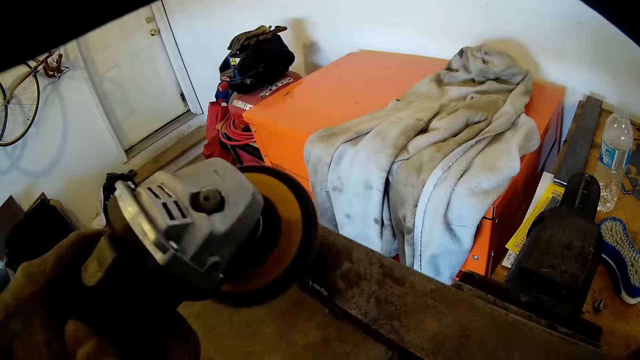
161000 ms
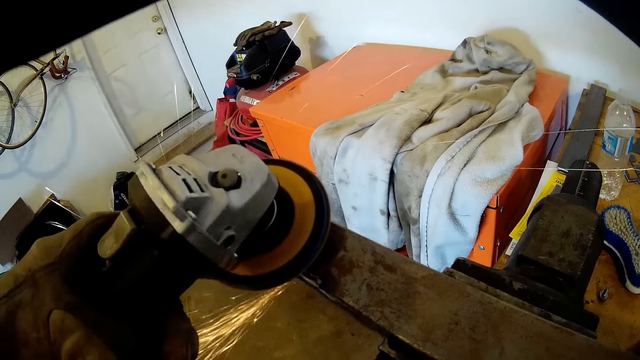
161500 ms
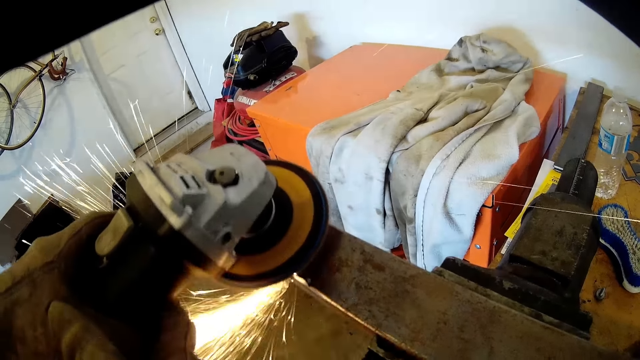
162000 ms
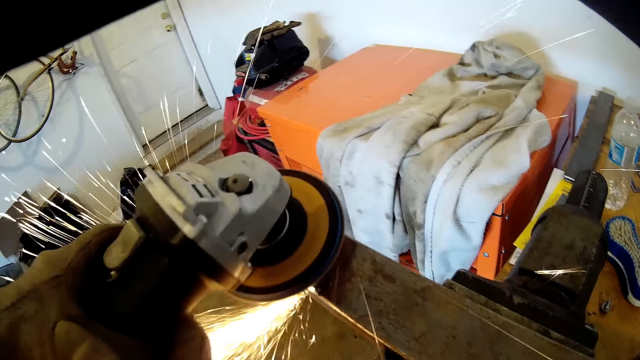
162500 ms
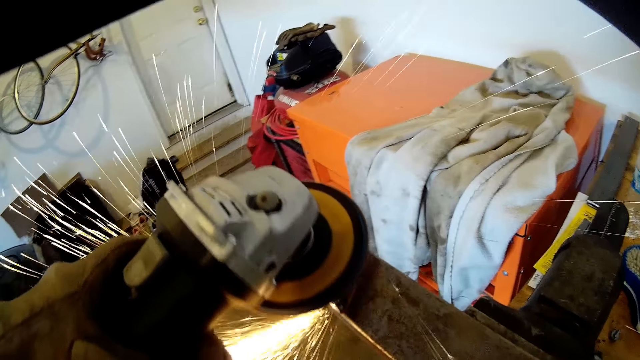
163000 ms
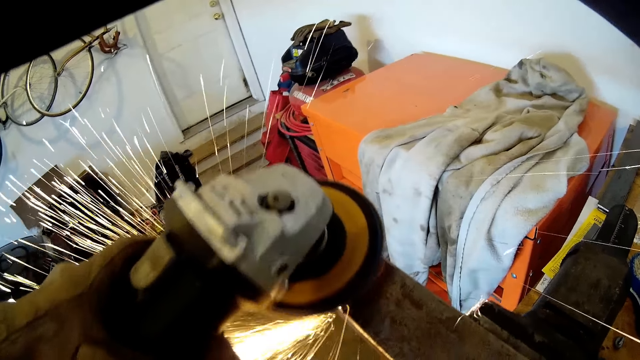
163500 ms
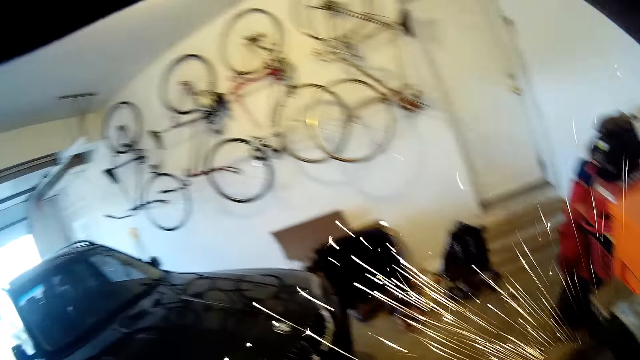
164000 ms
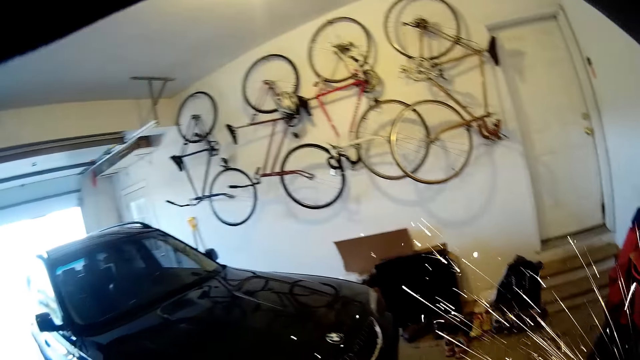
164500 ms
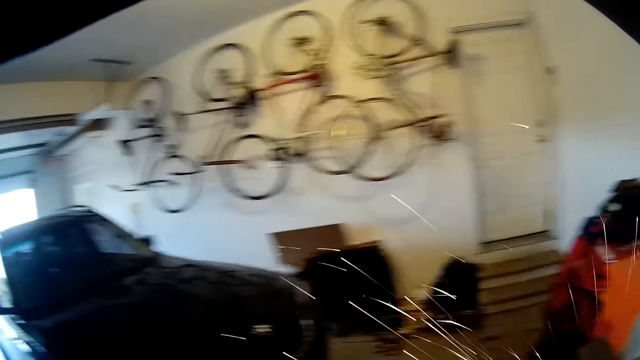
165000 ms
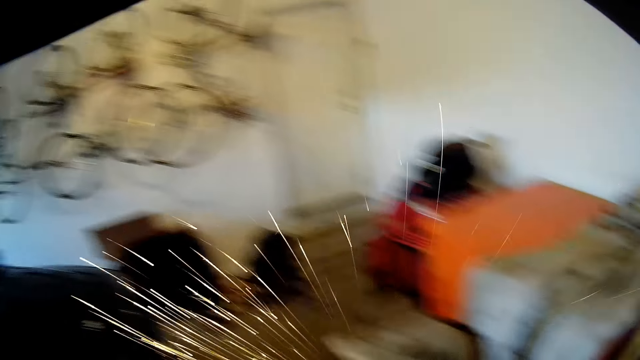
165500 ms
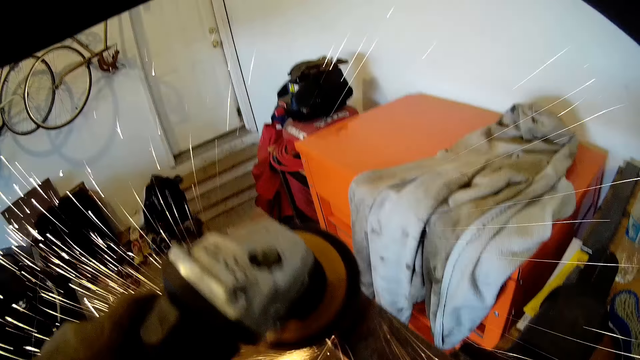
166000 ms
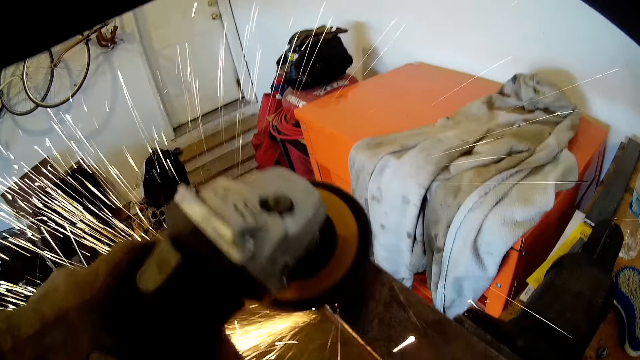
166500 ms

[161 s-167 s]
The camera wearer welds the metal bar.

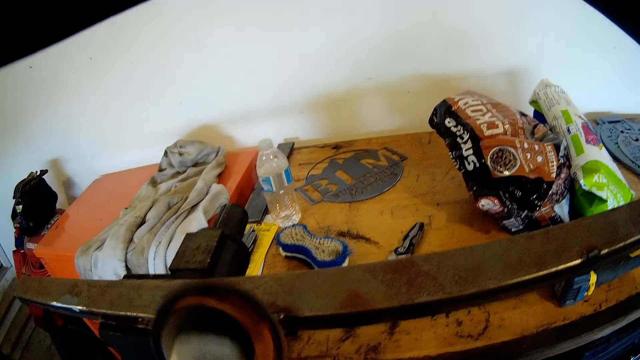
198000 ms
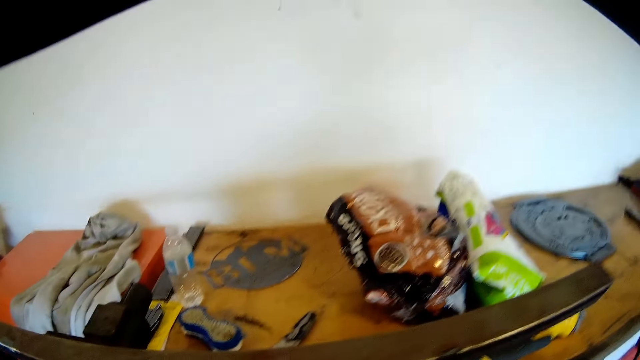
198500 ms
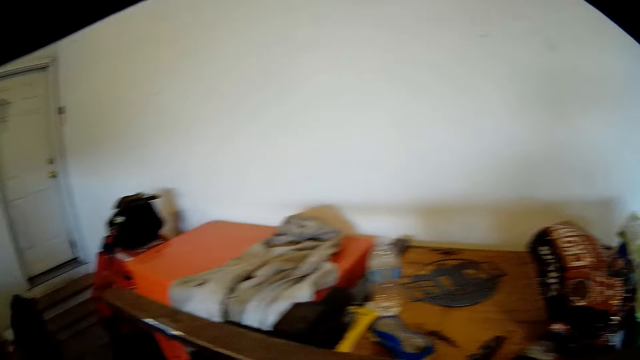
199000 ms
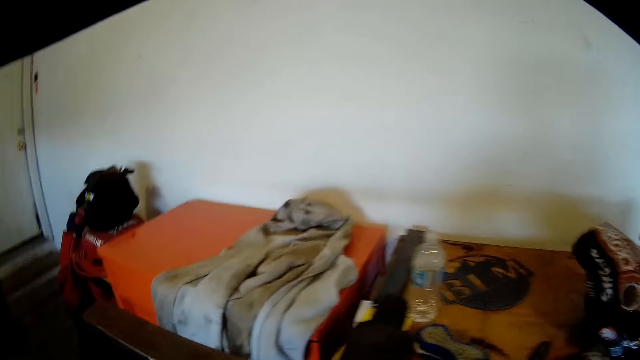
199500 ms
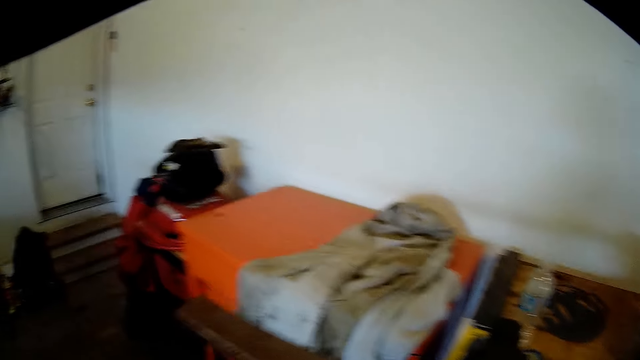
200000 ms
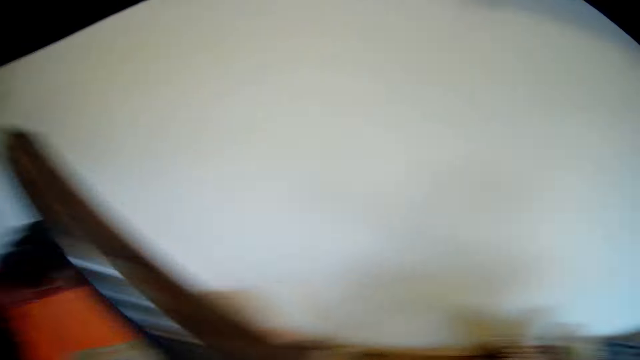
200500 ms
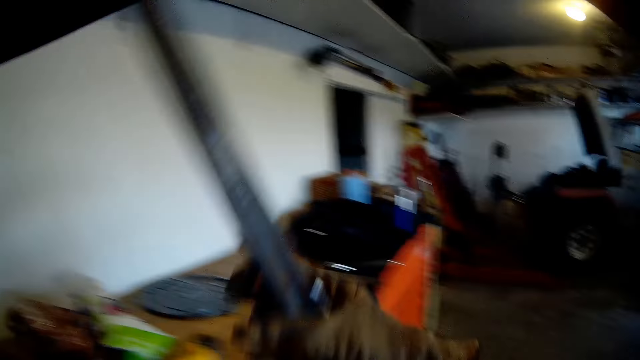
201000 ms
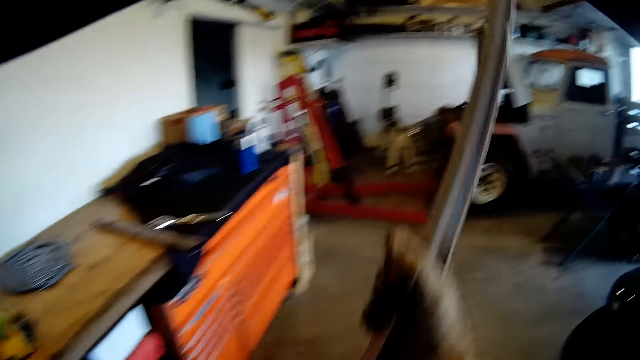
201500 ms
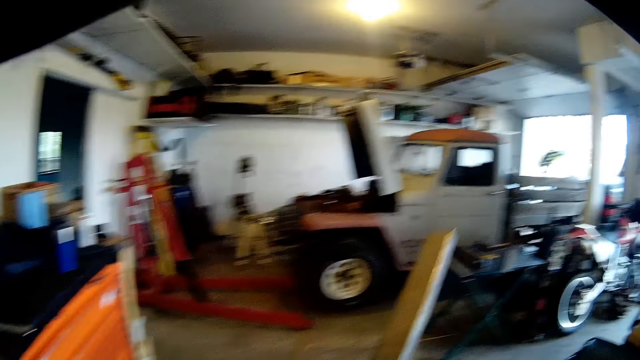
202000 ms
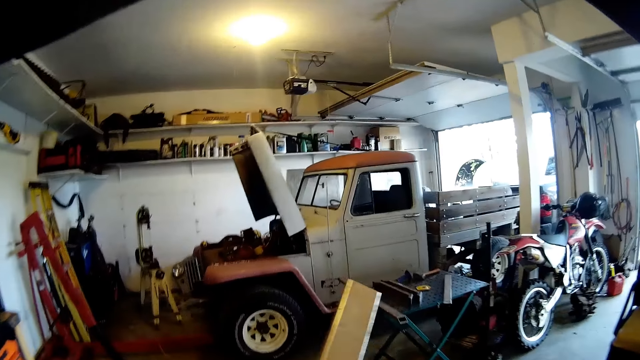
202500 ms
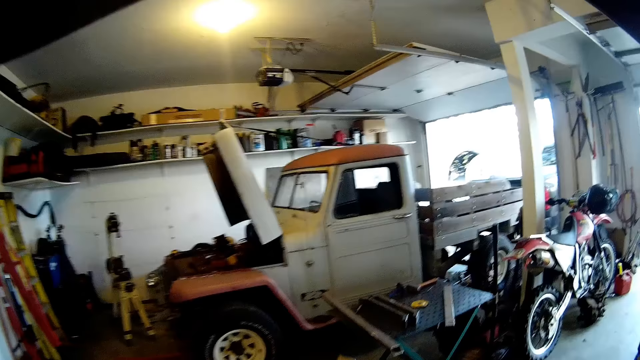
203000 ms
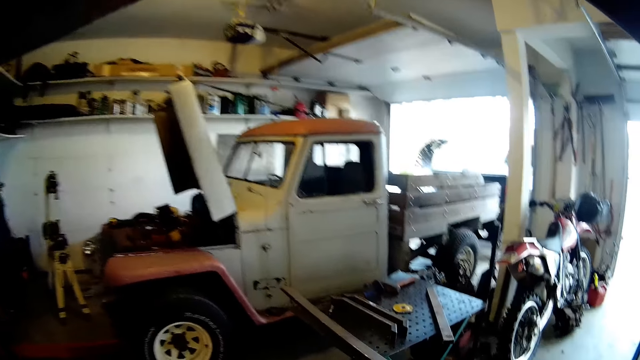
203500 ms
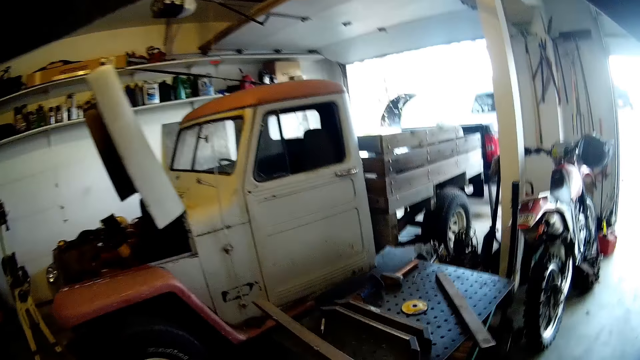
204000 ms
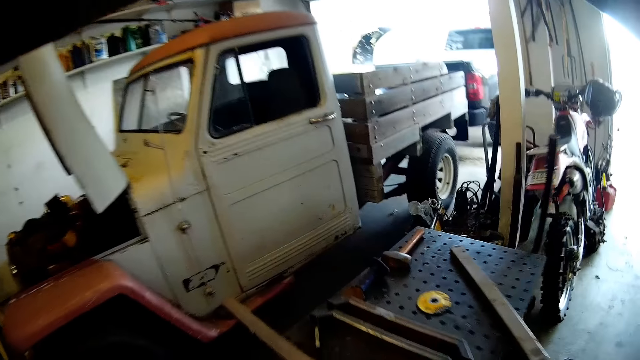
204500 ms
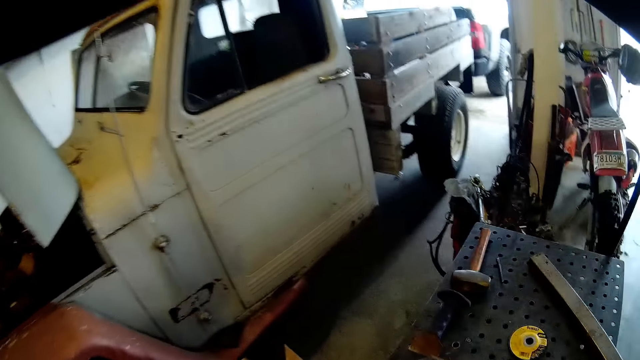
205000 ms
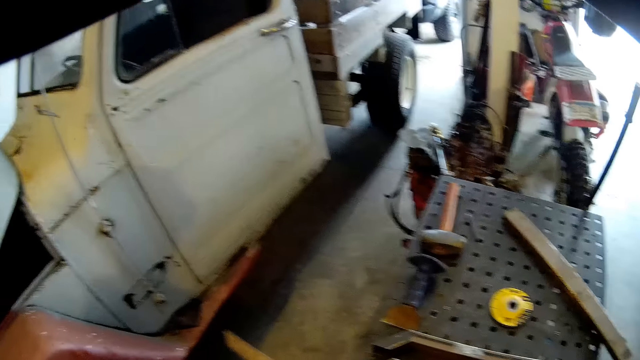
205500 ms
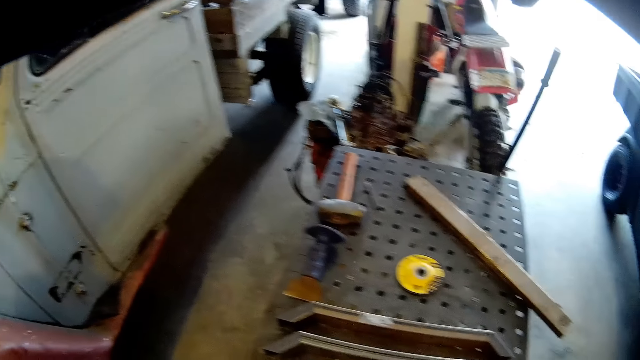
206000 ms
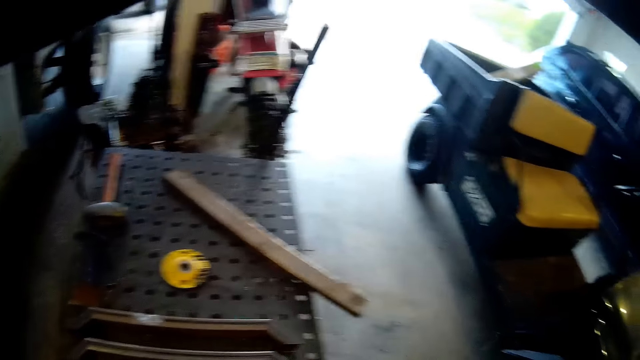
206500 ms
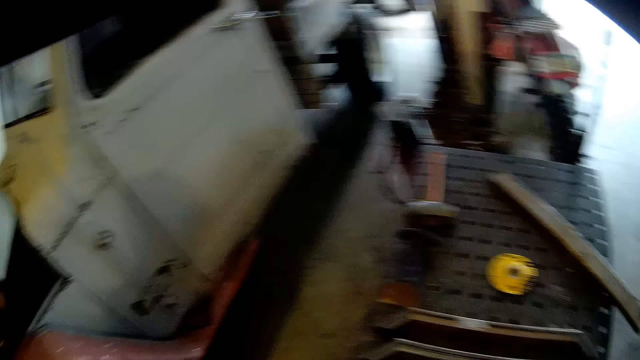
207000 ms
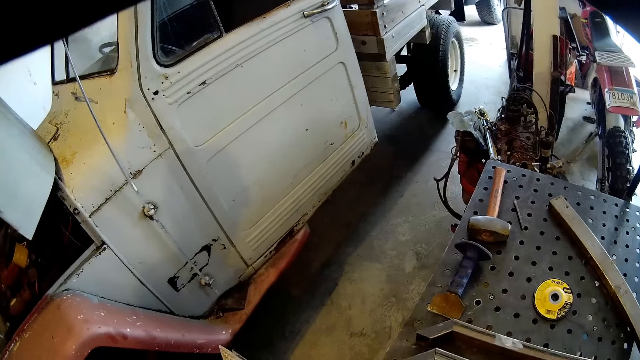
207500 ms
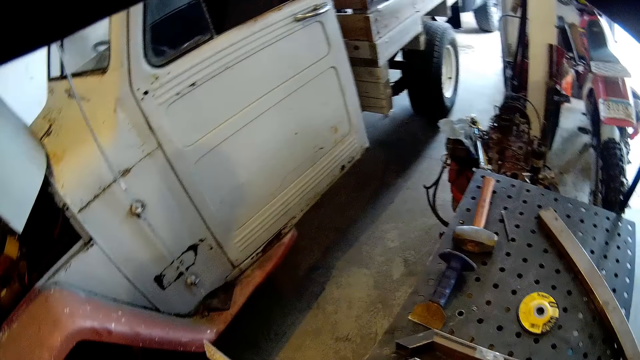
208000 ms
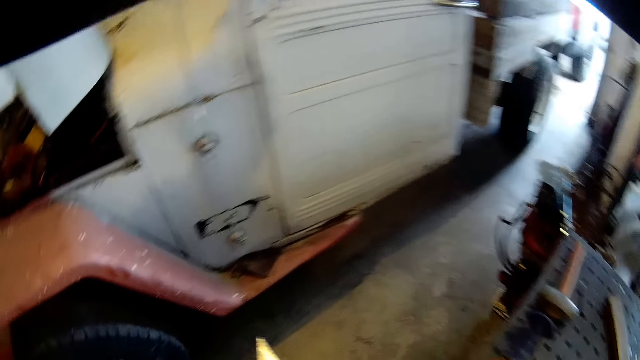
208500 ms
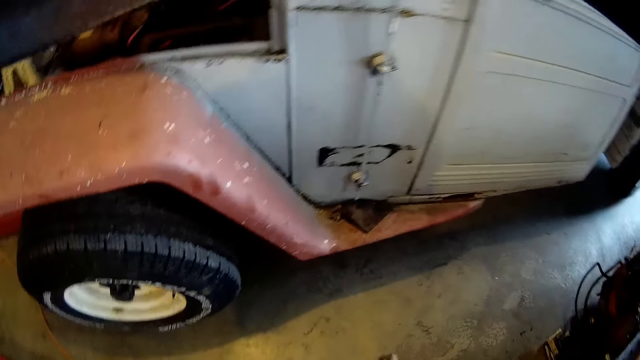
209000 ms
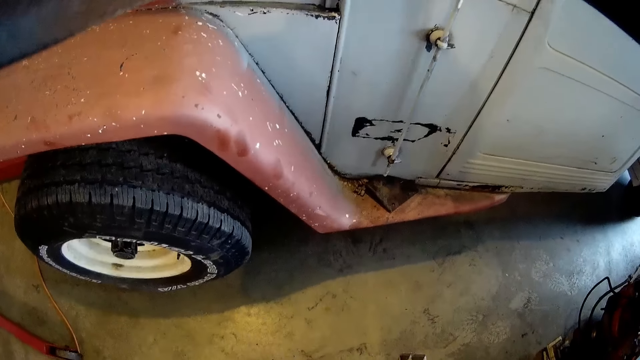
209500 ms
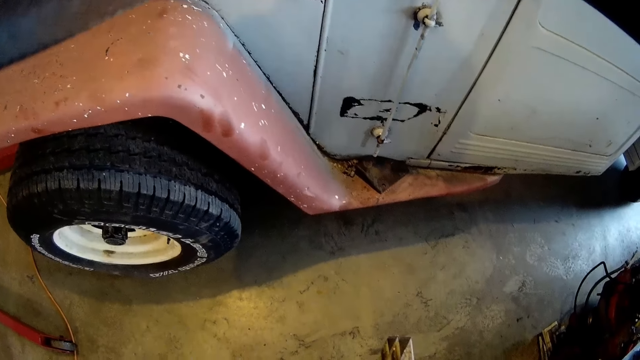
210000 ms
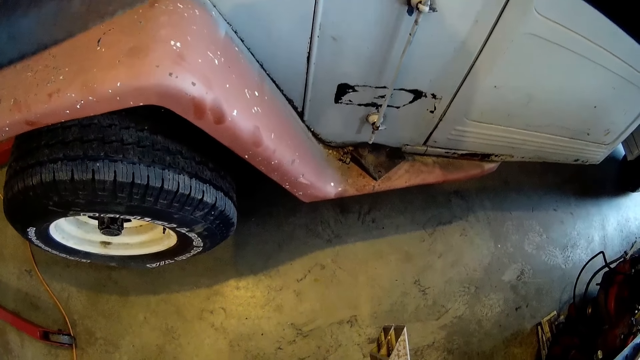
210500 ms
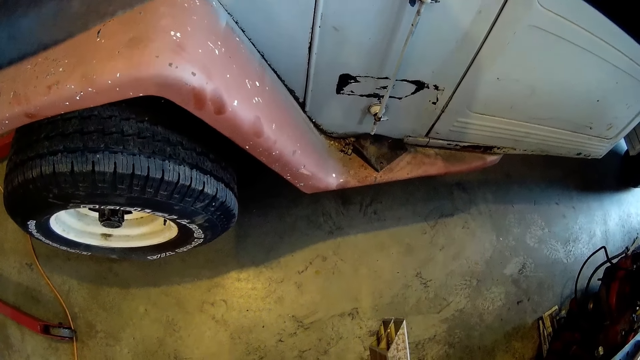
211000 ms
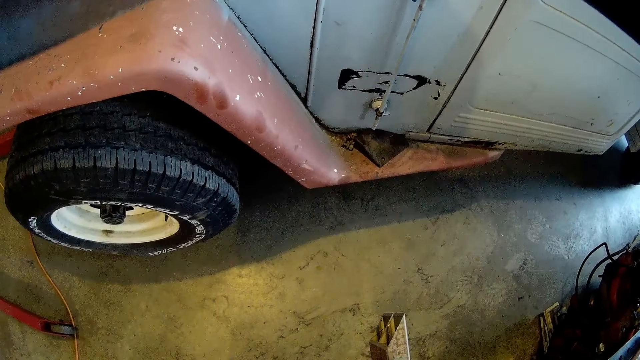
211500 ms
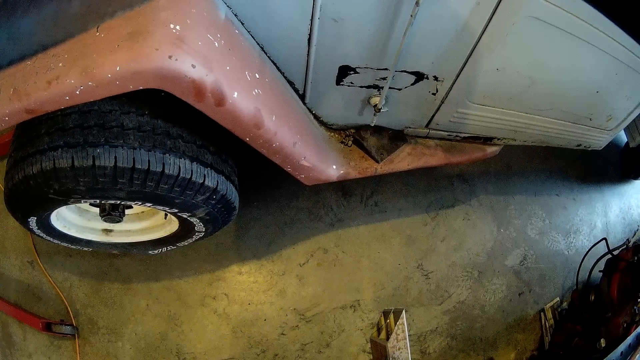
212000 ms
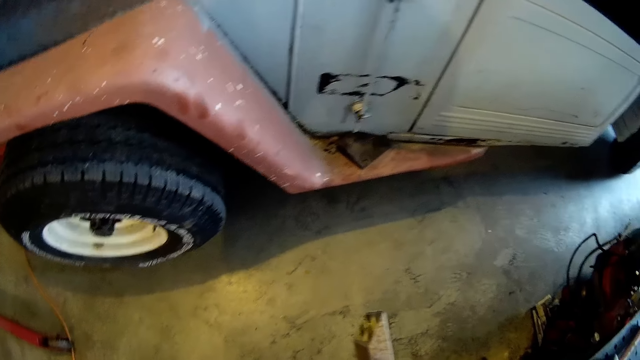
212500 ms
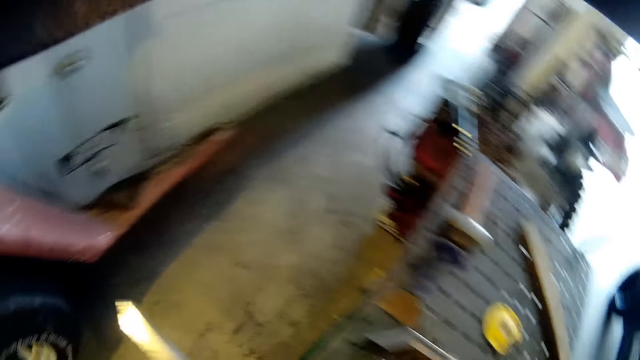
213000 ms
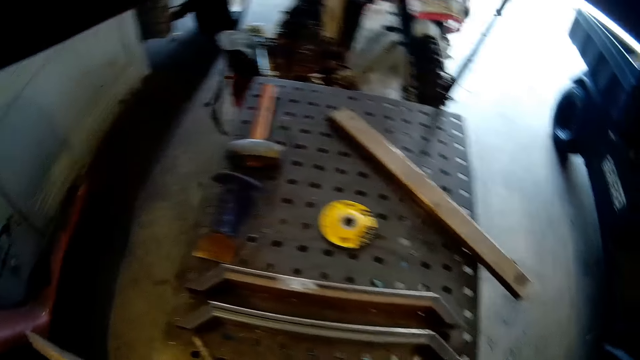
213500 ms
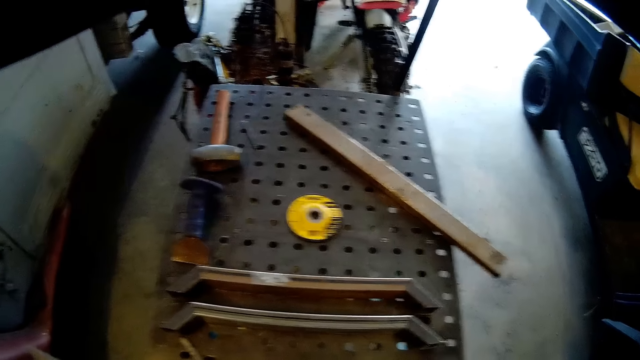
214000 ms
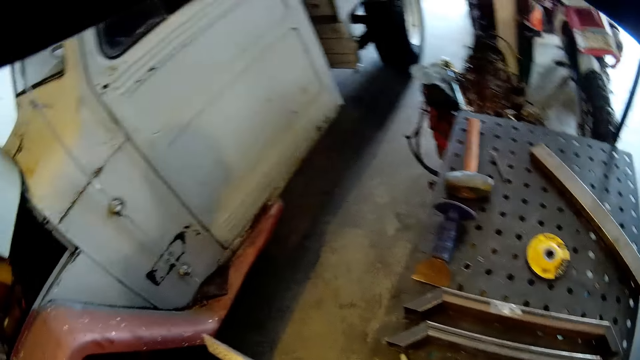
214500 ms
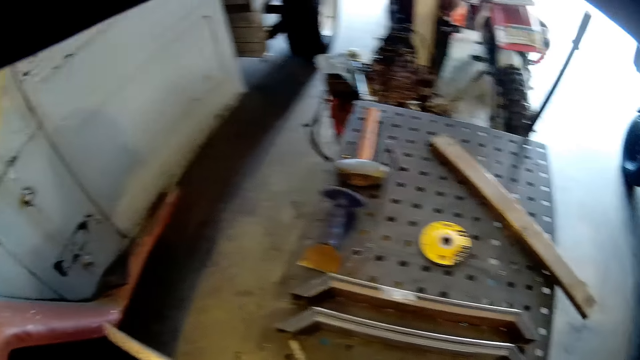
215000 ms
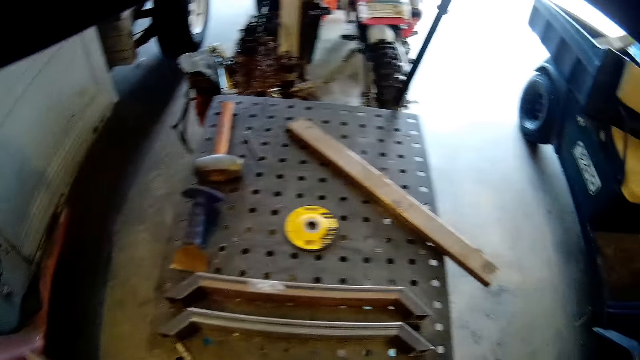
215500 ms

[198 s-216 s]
The camera wearer welds the metal bar. He picks up the metal bar from the workbench with his gloved hands. He walks away from the workbench.
